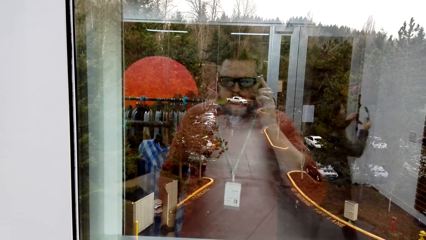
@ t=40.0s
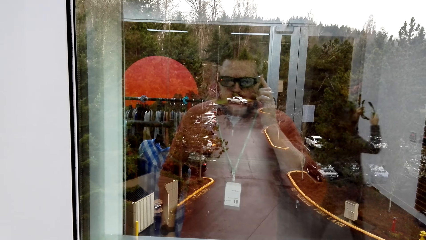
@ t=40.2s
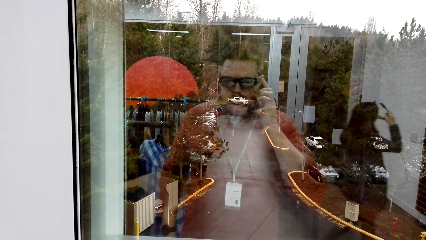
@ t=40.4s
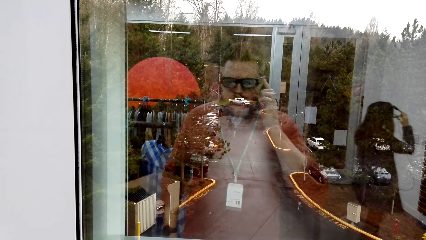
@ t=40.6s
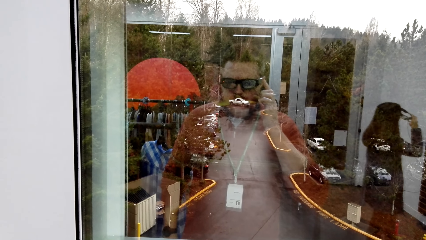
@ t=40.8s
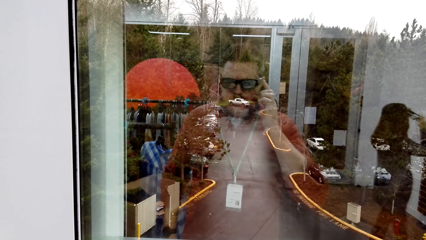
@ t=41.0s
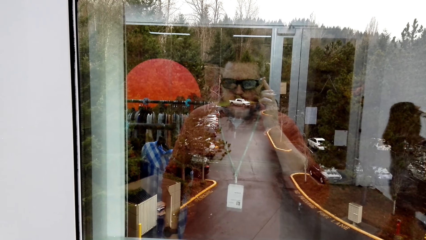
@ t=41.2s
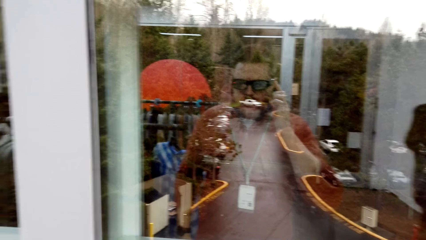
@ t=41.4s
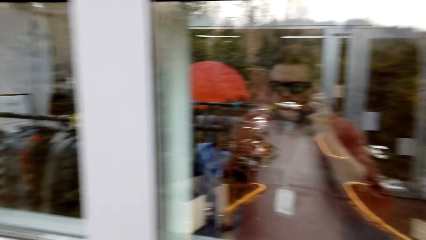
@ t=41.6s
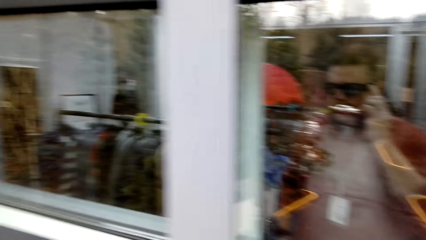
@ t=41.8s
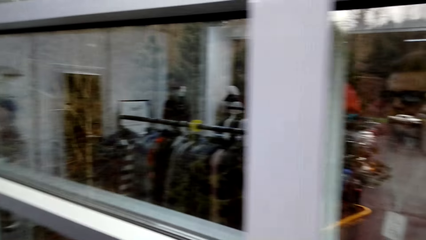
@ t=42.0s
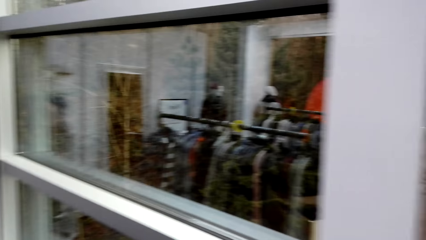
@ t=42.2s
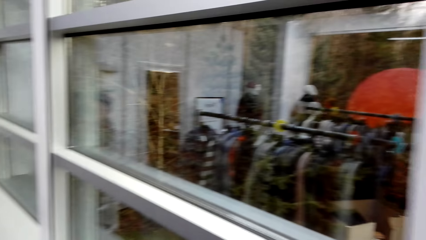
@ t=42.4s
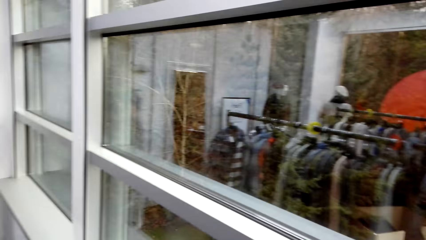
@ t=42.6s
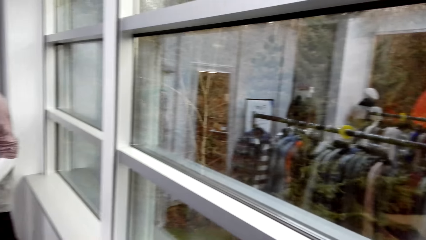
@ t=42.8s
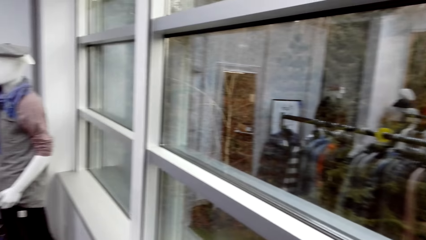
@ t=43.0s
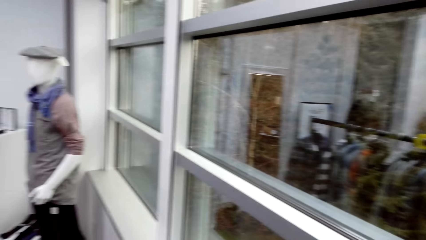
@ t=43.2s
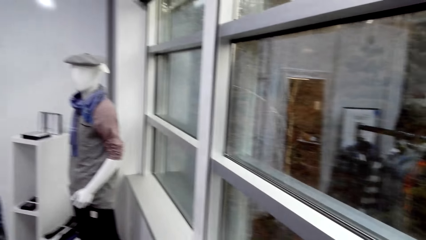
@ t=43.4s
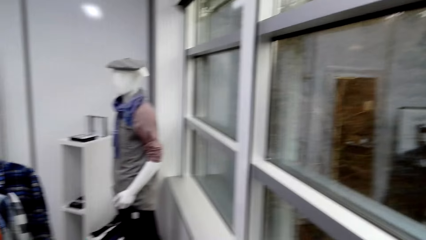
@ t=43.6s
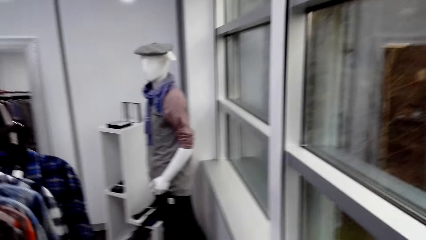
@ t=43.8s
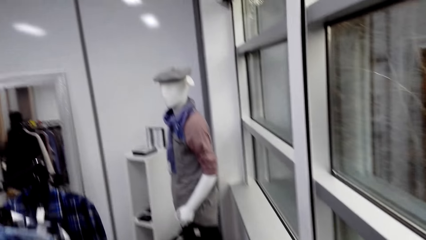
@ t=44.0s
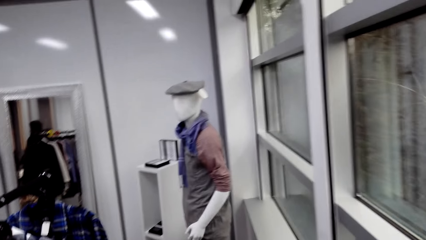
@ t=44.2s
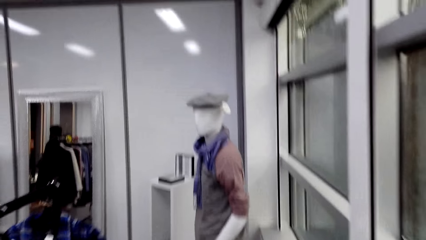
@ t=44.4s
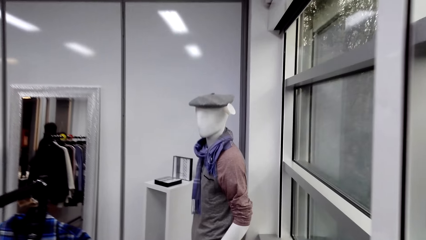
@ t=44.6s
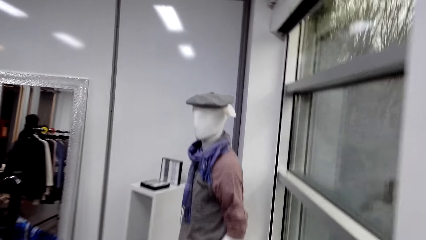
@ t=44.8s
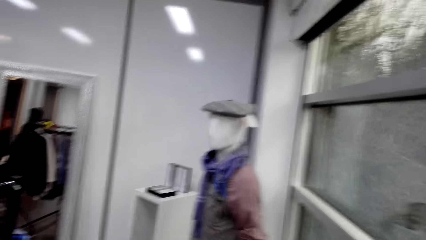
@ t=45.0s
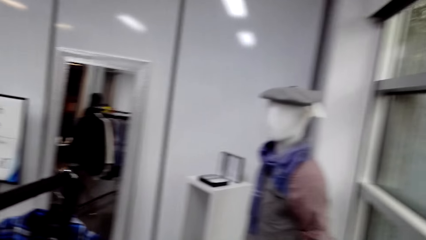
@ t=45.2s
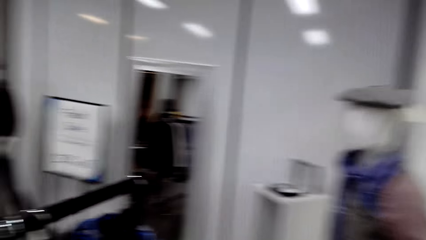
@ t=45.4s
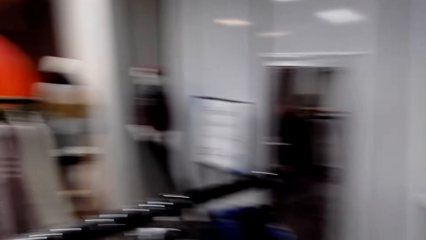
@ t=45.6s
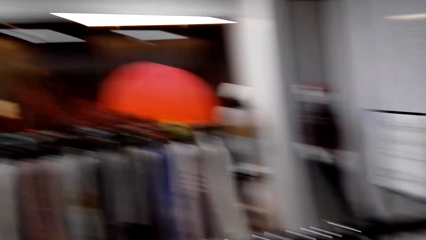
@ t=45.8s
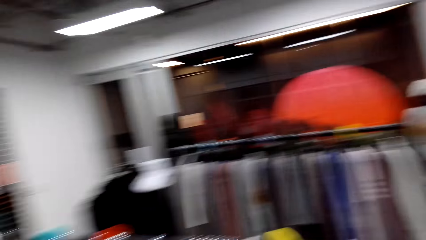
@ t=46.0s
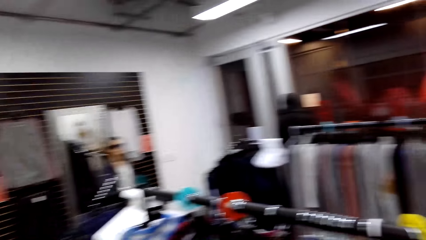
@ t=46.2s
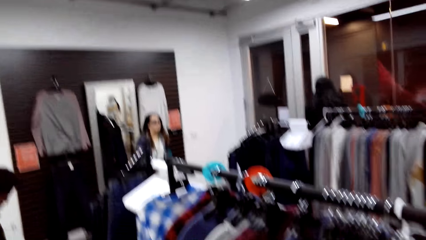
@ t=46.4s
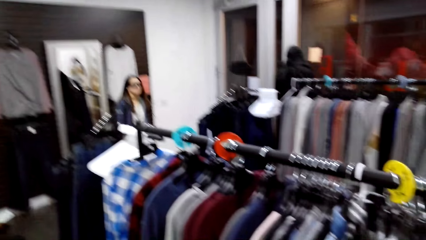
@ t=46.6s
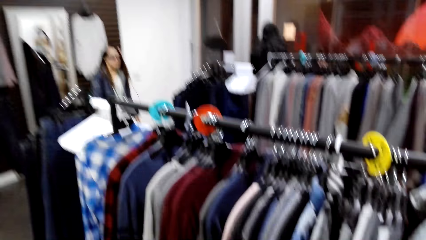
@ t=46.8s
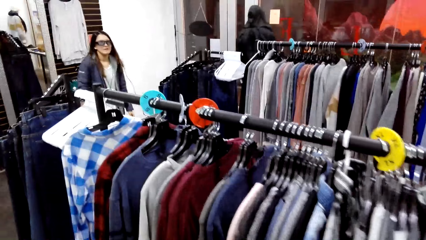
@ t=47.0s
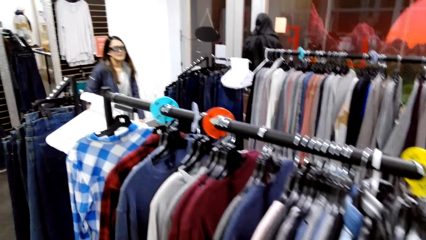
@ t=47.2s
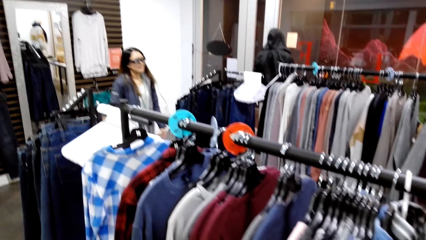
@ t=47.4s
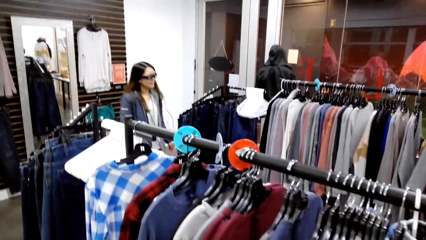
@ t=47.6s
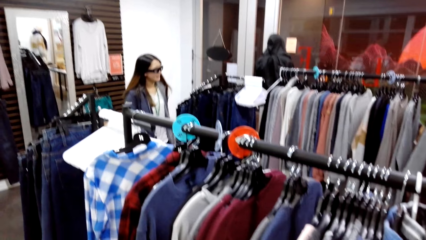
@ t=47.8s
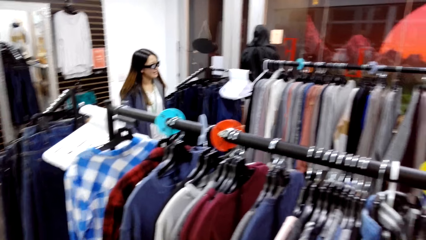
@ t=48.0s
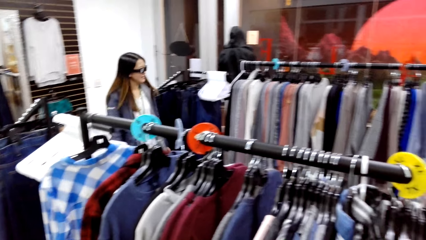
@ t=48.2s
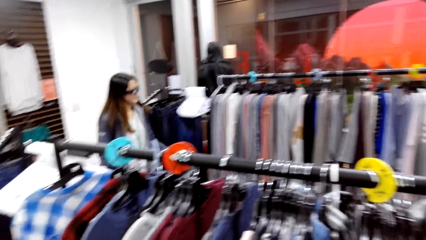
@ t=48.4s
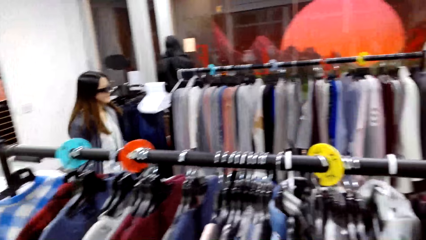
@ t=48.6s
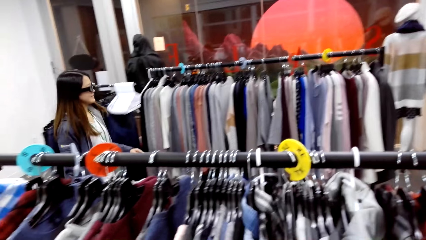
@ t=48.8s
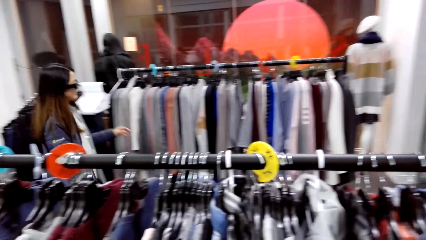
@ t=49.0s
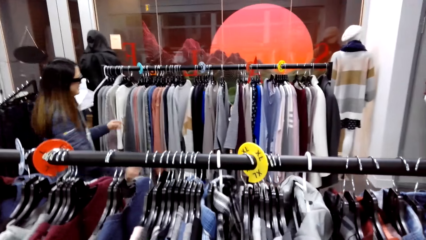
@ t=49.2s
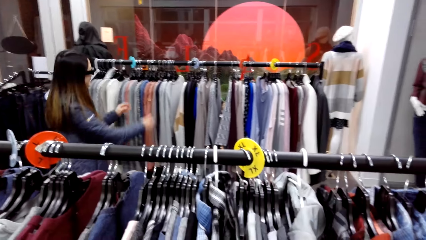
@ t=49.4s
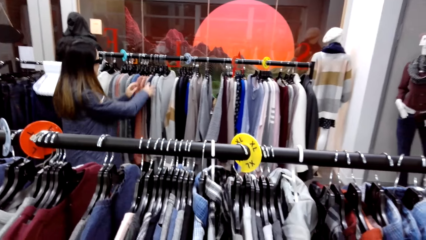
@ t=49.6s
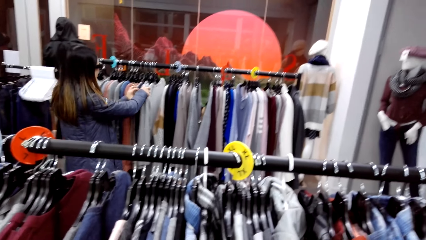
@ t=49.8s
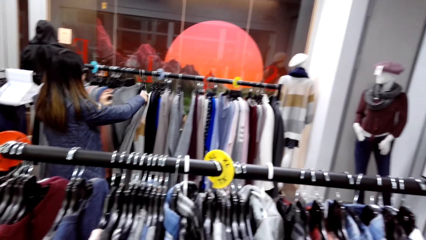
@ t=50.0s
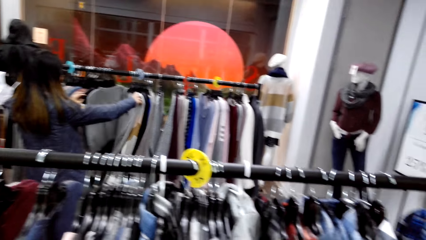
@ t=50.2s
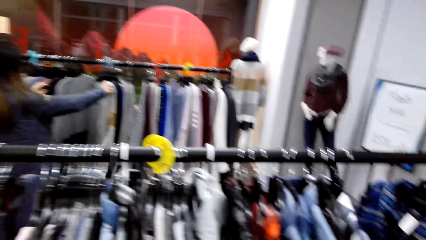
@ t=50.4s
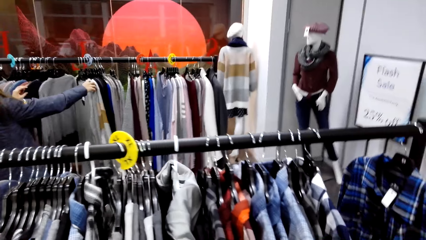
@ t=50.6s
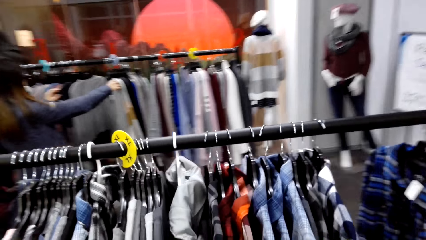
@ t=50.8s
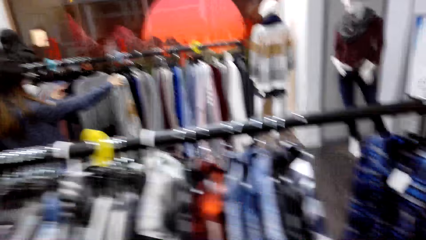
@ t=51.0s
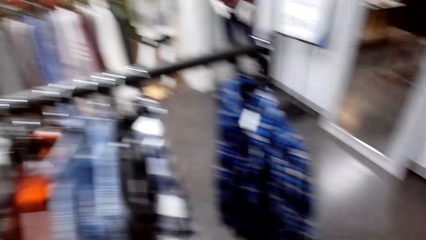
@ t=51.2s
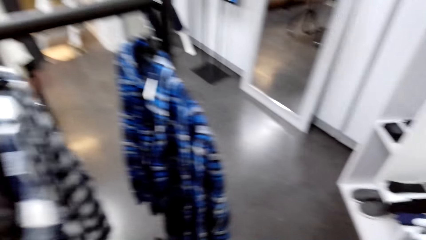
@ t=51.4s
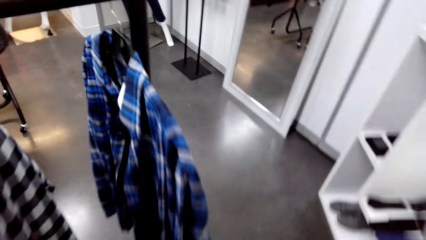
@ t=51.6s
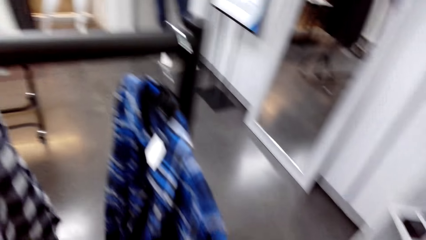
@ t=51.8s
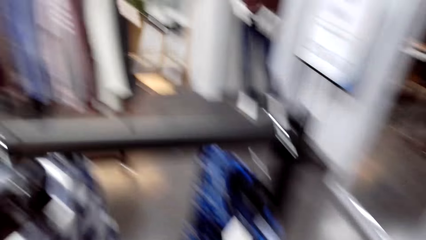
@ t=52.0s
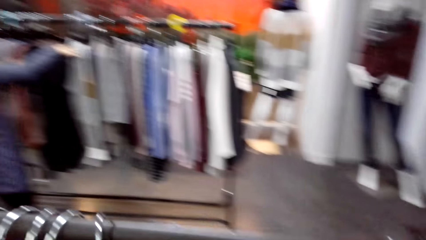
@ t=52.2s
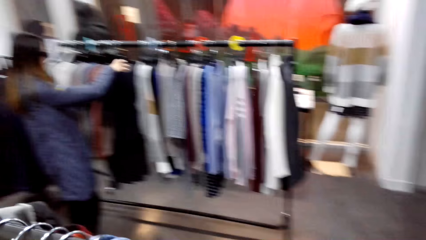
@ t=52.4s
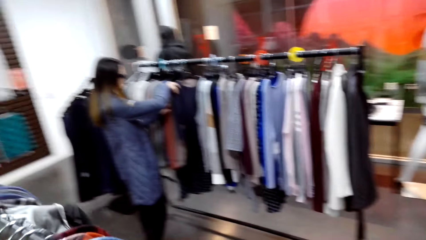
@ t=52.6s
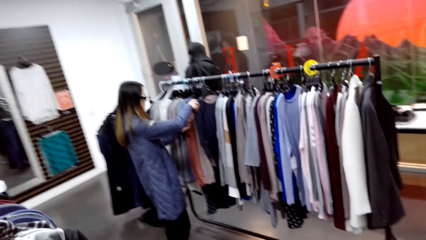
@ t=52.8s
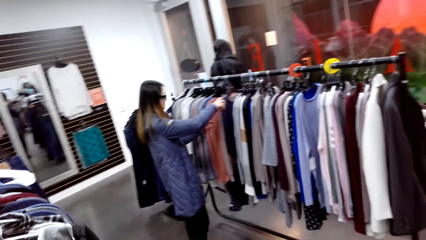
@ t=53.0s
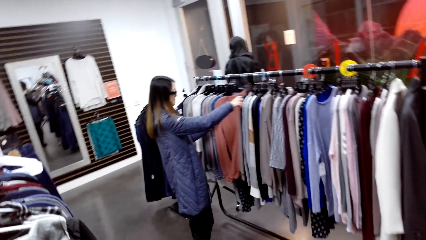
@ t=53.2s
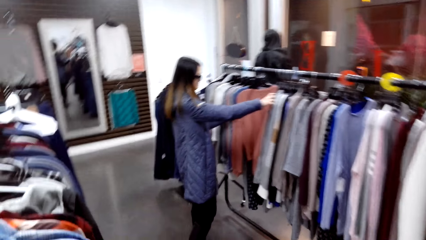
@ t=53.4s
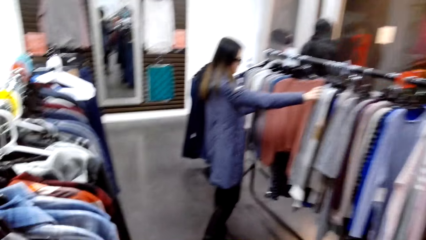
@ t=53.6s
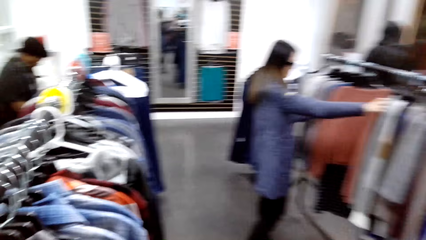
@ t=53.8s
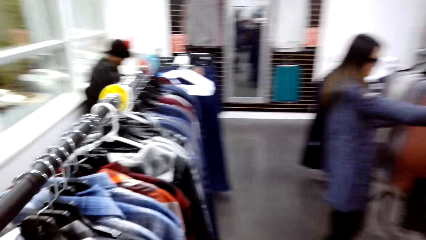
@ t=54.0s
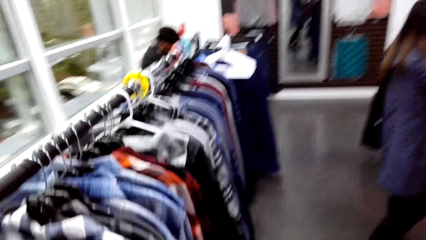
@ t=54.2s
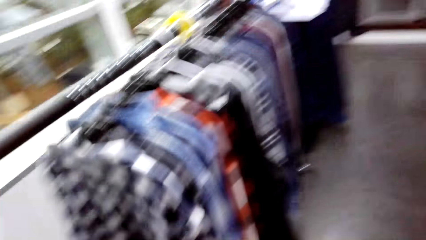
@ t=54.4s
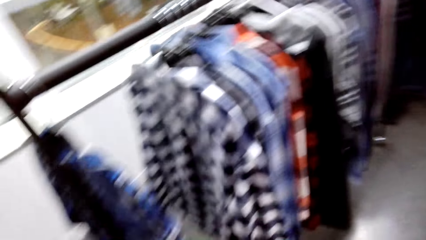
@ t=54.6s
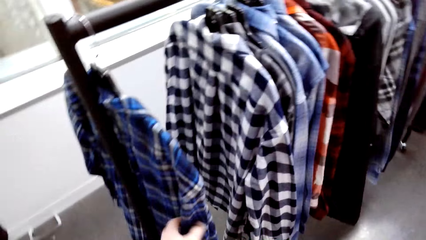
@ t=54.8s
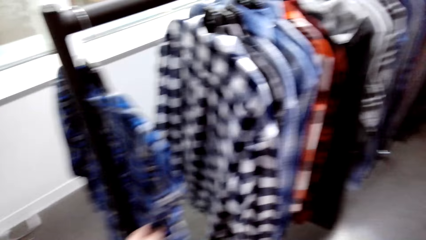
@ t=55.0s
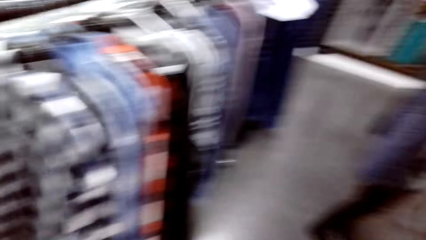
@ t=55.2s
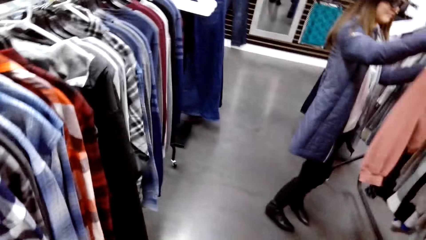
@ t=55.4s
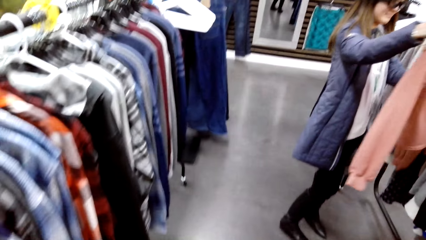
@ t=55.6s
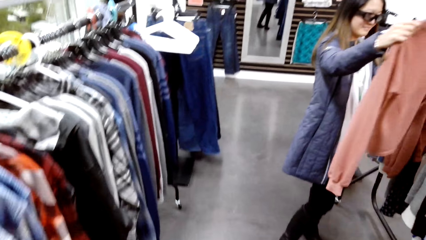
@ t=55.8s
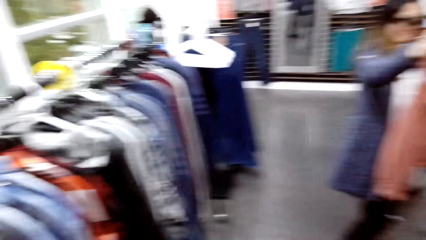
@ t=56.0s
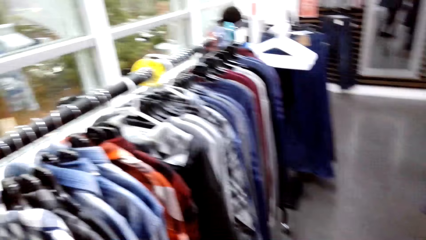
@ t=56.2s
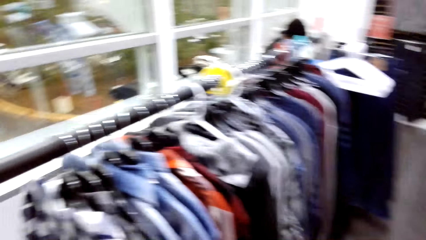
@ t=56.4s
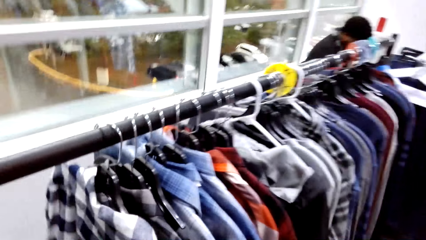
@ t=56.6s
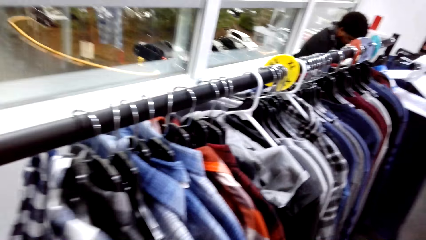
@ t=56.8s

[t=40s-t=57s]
The camera wearer walks around. A woman moves a top on the hanger. The woman searches for cloth and unhangs the cloth.
